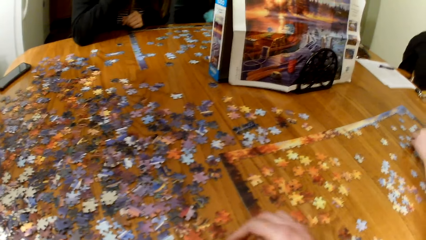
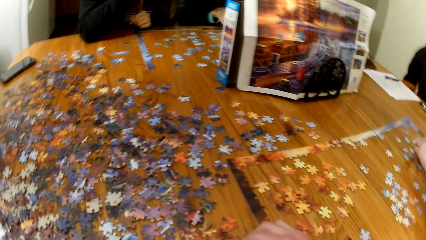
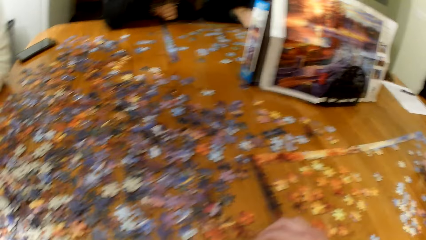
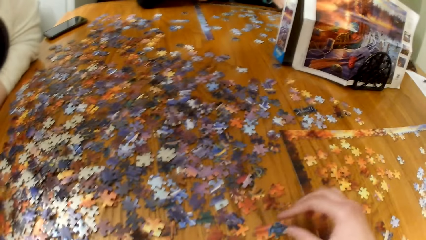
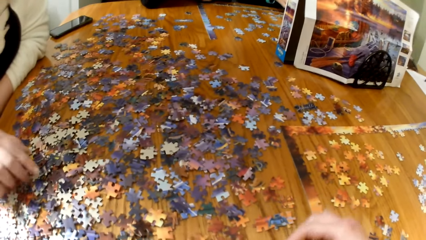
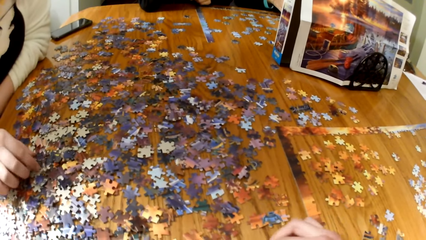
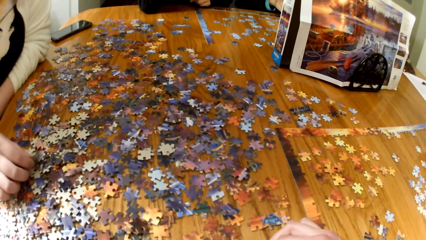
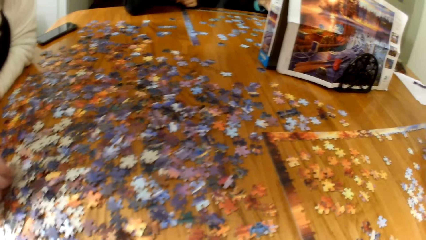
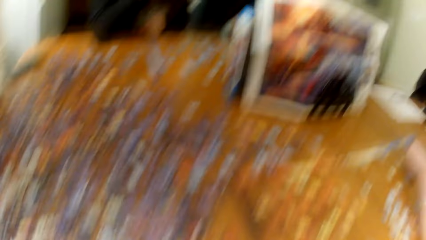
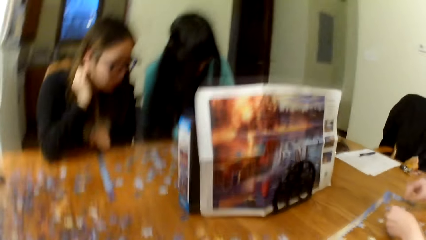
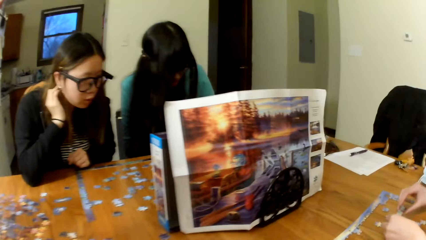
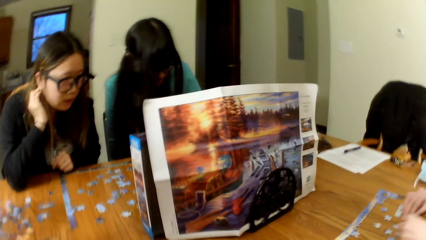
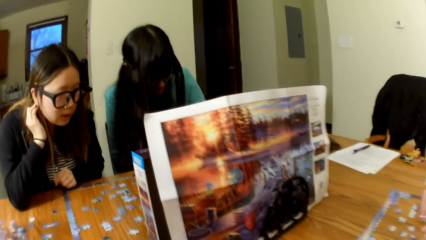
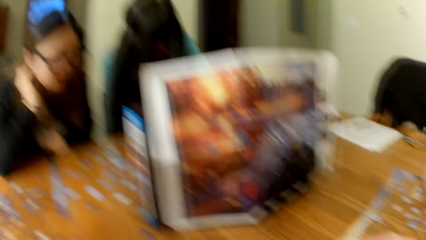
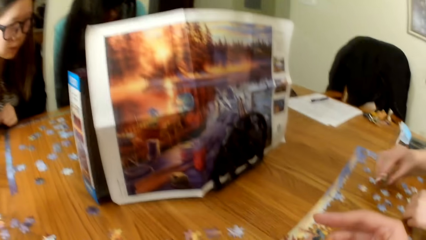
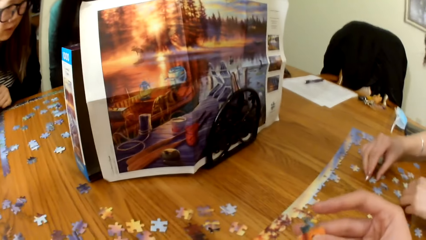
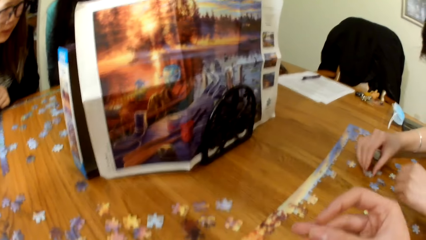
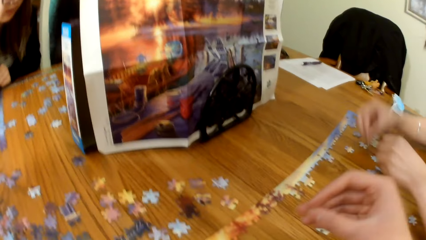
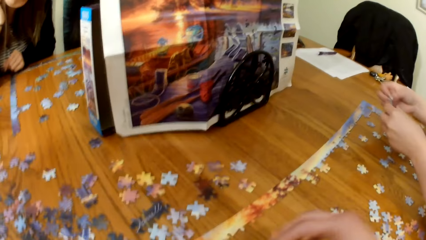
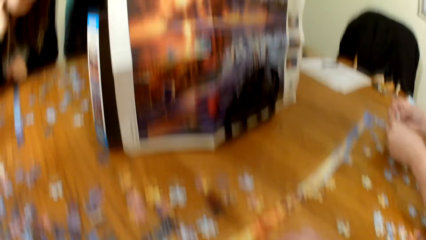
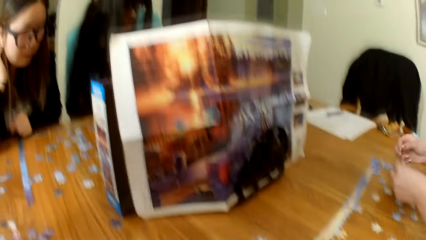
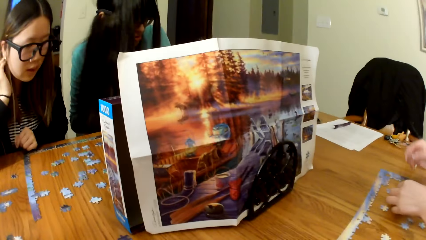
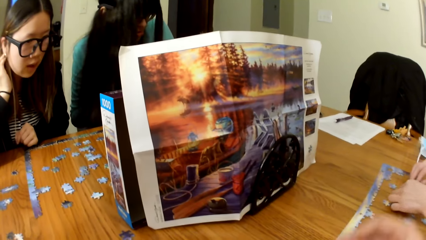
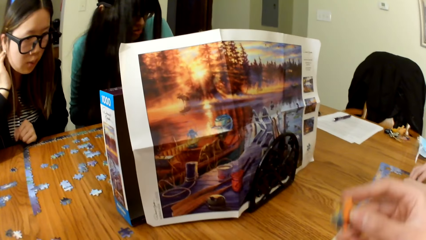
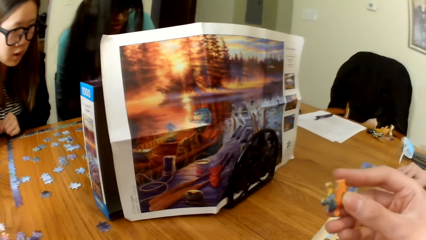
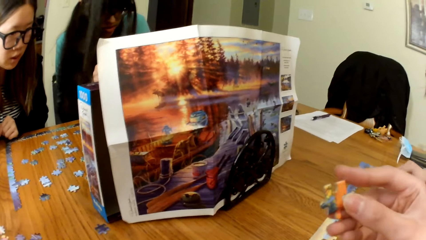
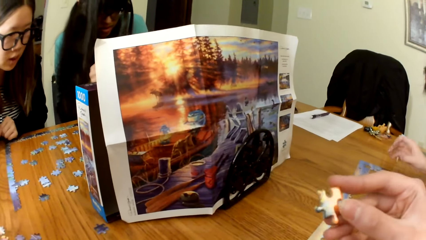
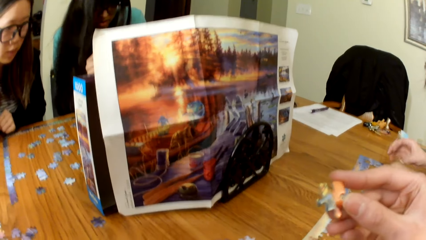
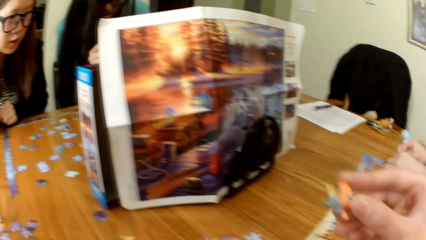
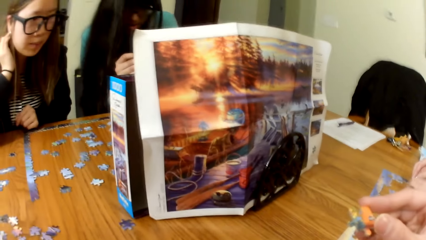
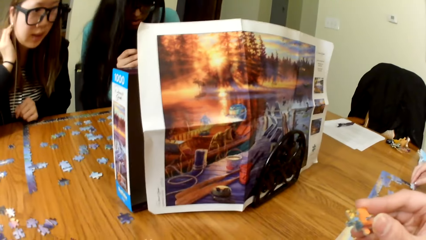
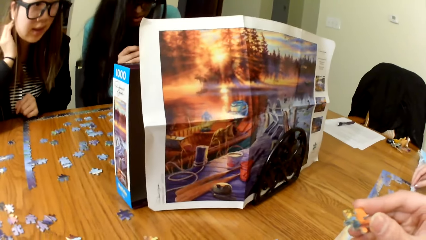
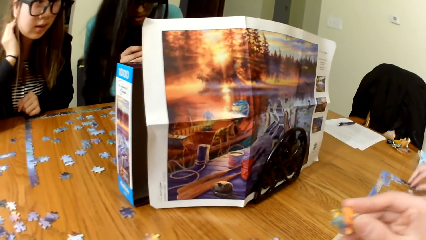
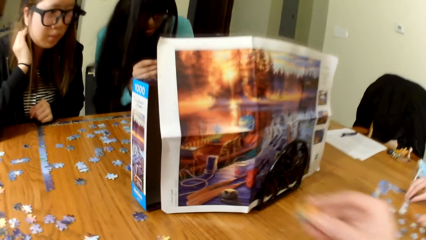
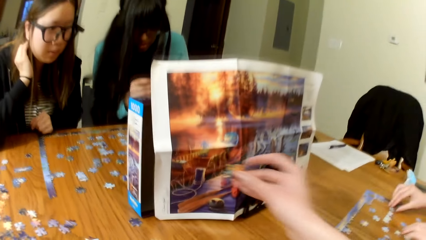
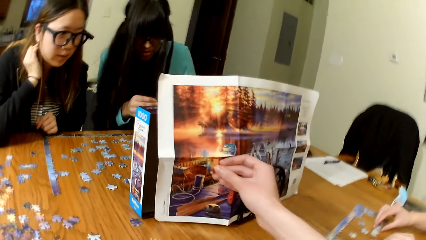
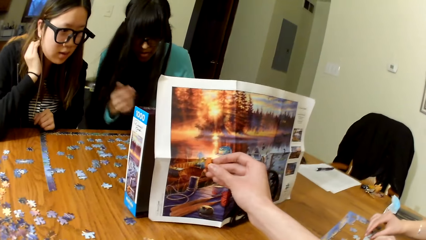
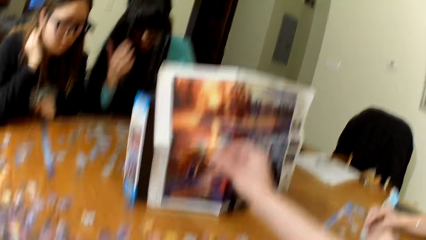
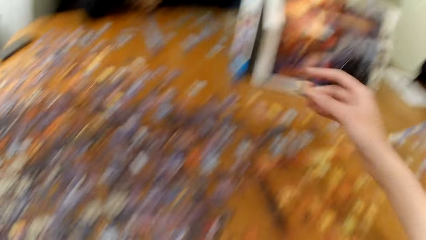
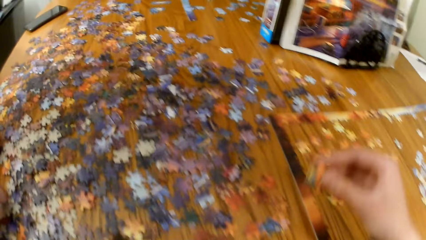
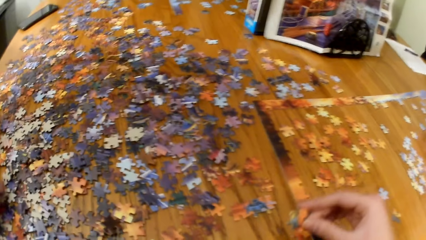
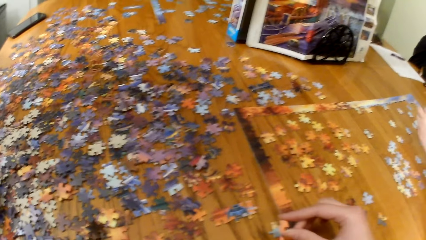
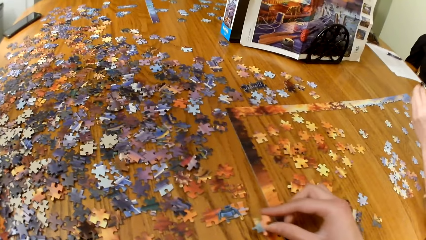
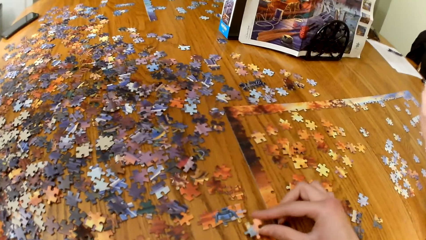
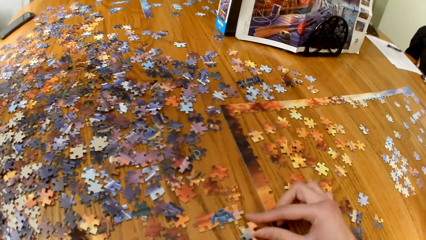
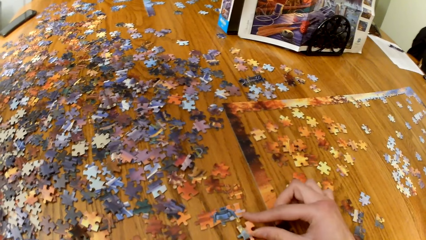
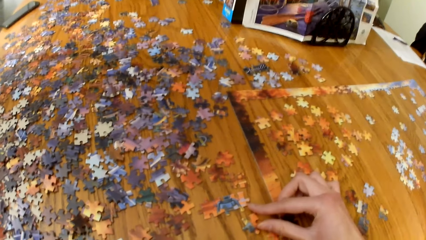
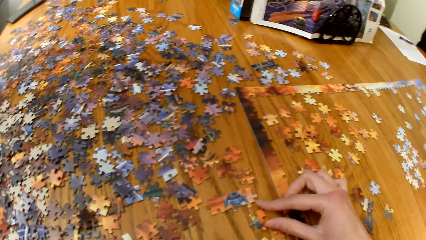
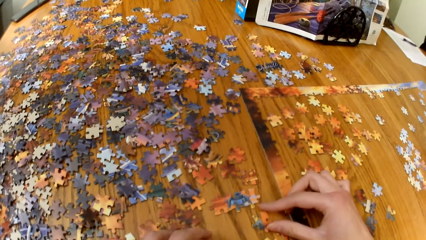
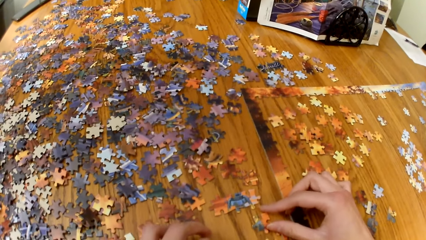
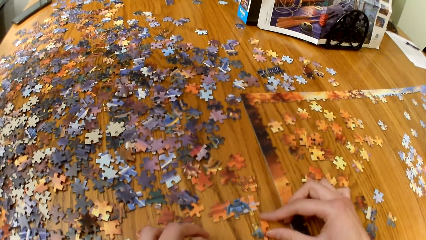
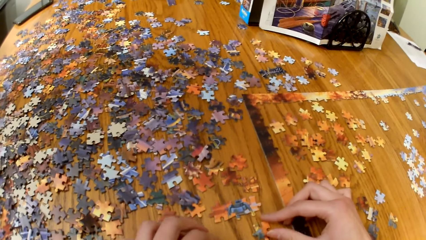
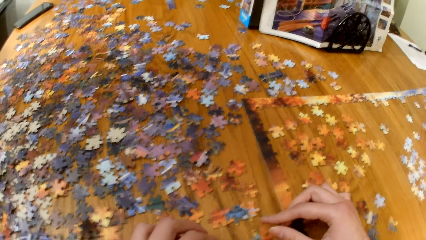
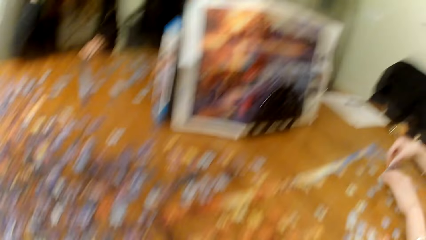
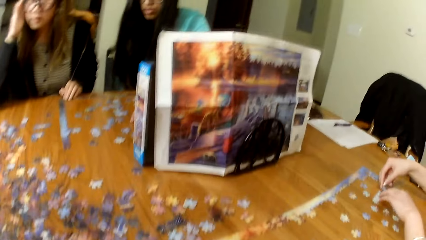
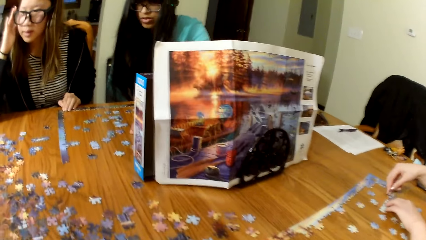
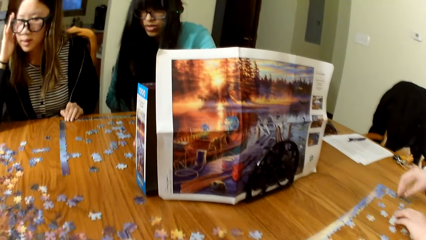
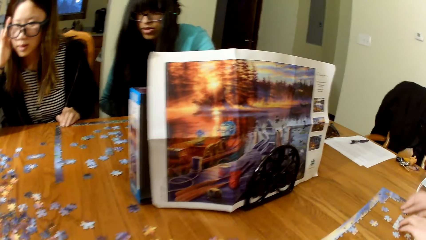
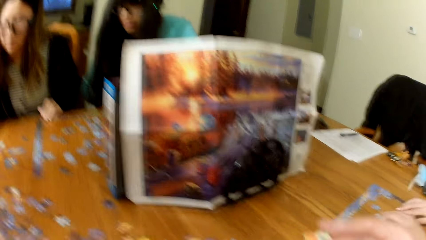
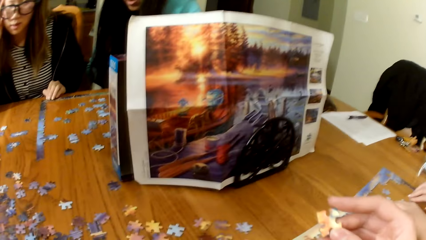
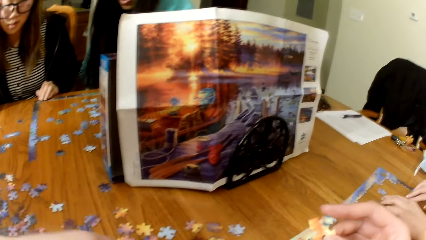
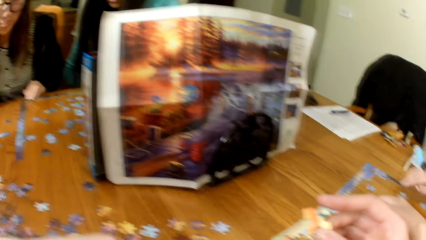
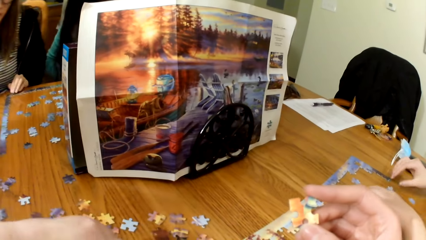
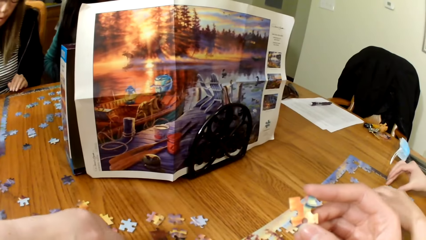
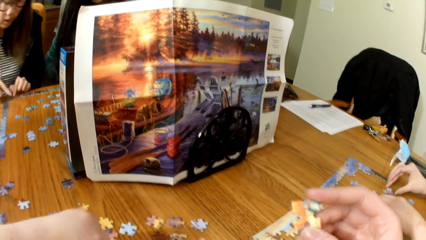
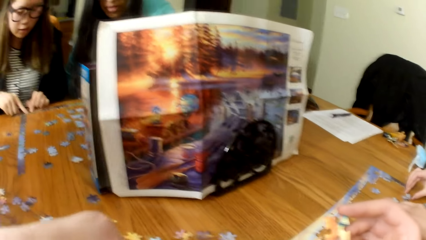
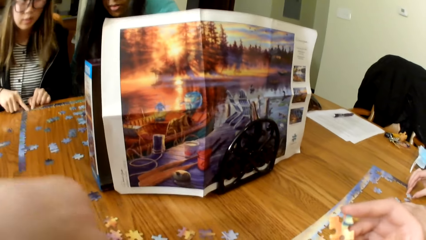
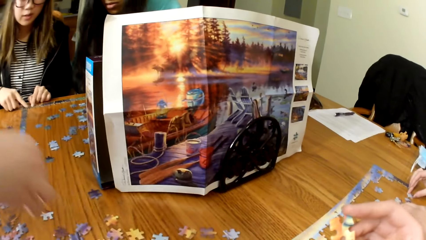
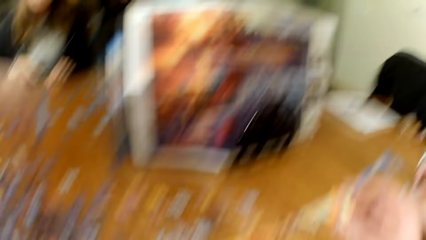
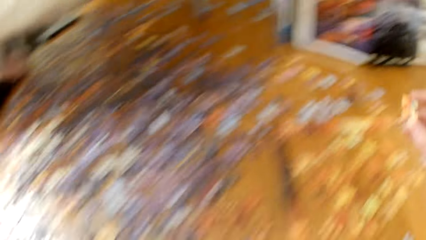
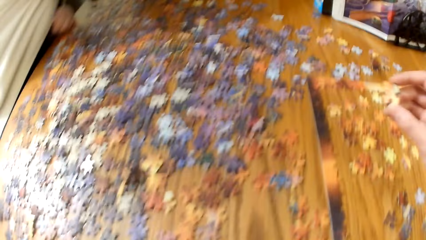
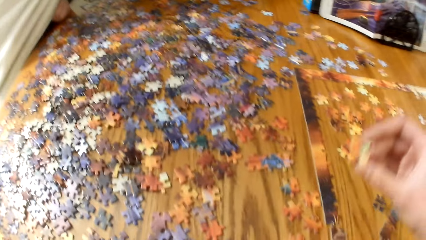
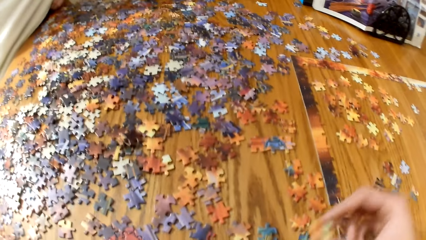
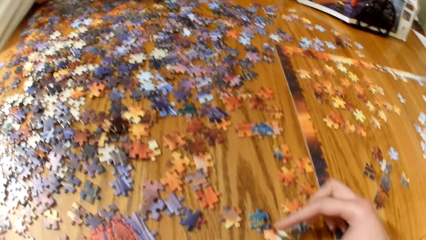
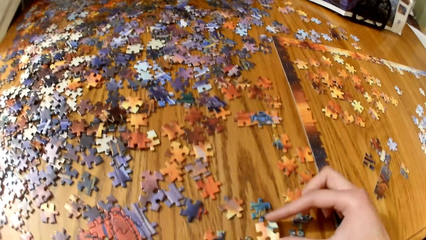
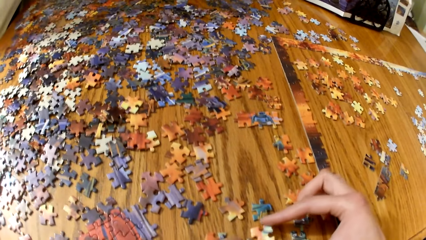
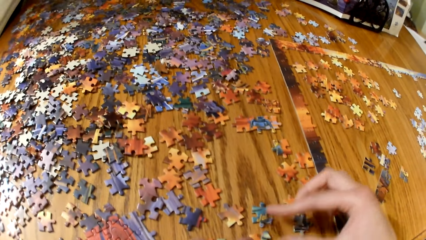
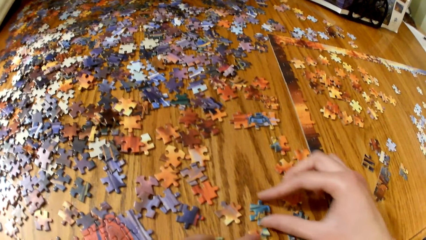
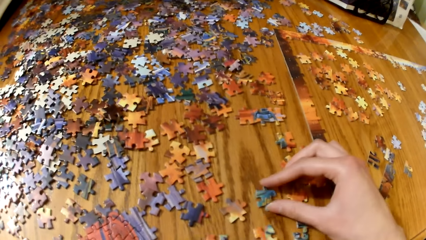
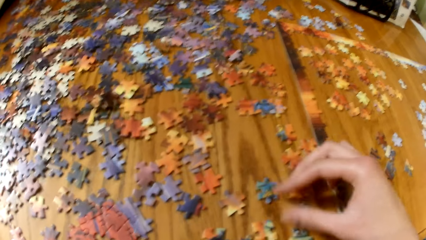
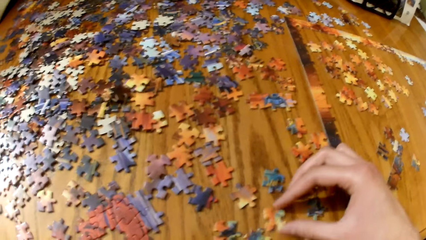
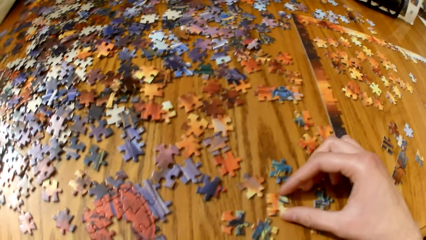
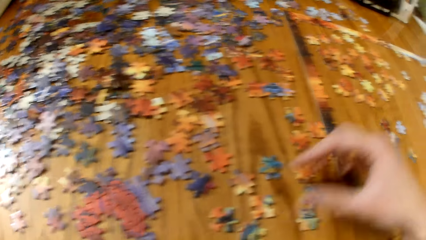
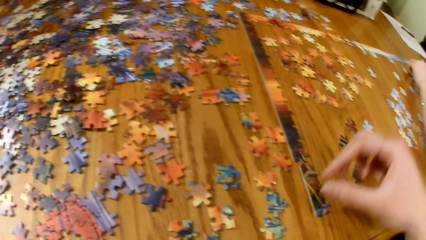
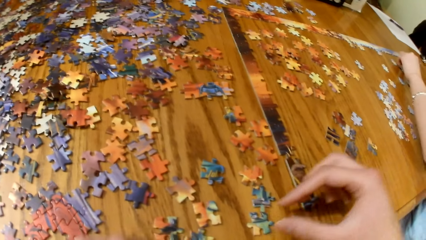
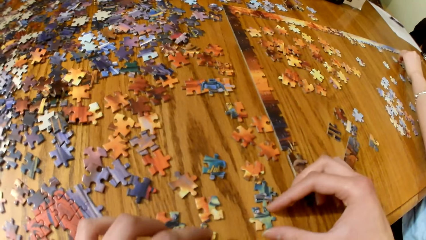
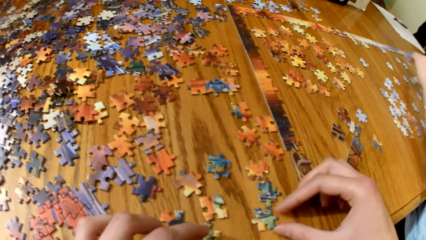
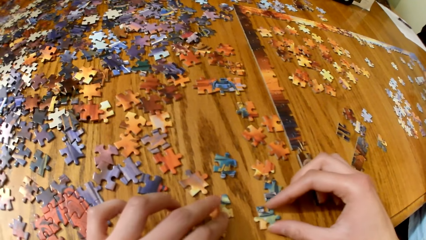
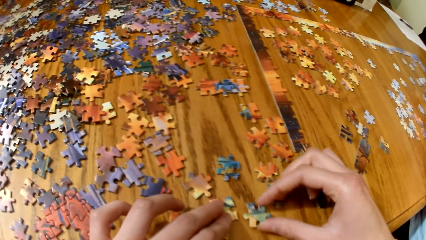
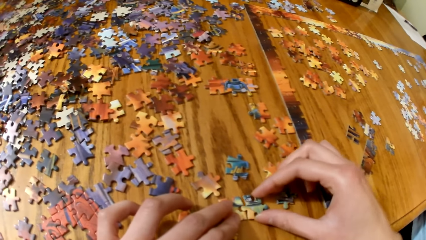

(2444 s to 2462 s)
A lady plays the jigsaw puzzle. Another lady plays the jigsaw puzzle. The camera wearer lifts the jigsaw puzzle piece. They play the jigsaw puzzle. They lift the jigsaw puzzle piece. They place the jigsaw puzzle on the table.
